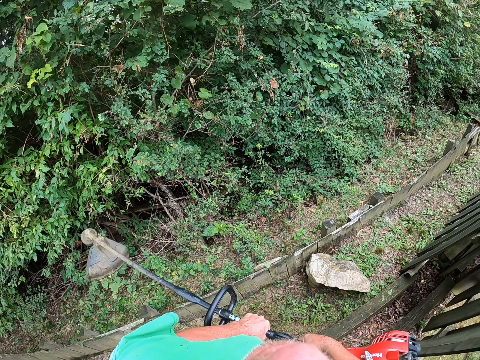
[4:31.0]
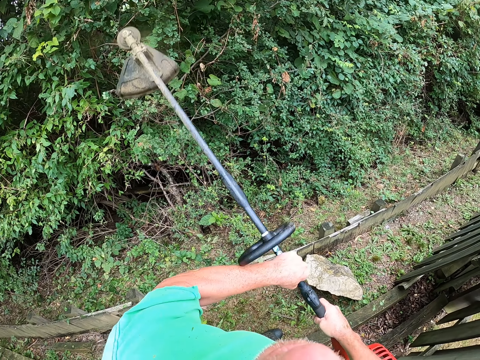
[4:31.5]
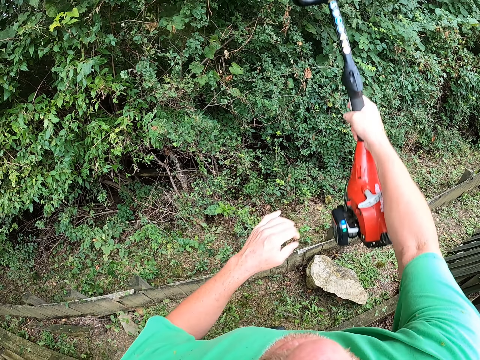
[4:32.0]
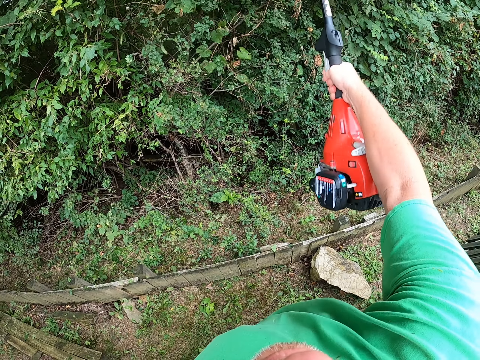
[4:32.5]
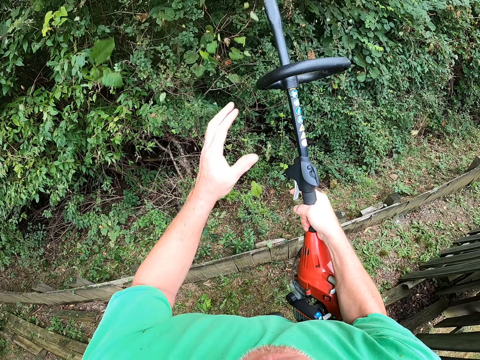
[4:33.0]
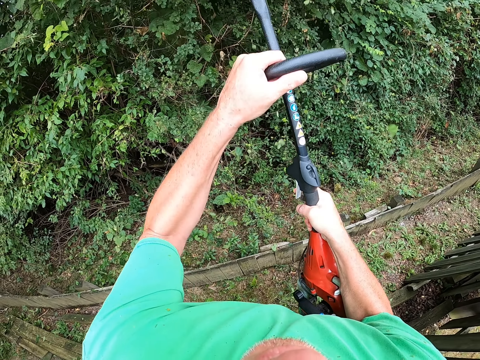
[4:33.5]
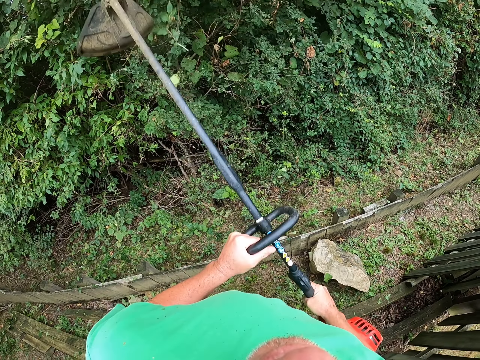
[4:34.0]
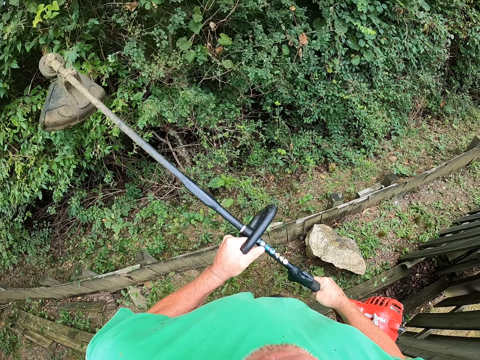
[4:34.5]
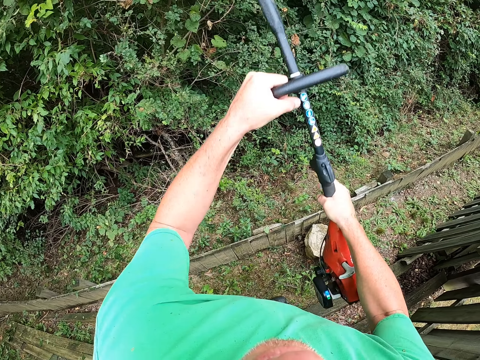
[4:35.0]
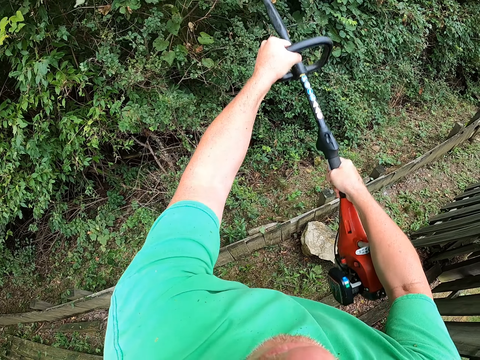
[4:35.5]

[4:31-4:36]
The camera wearer holds the grass trimmer with both hands. They cut the shrubs with the grass trimmer.

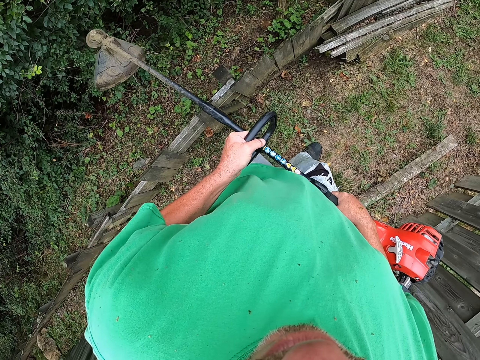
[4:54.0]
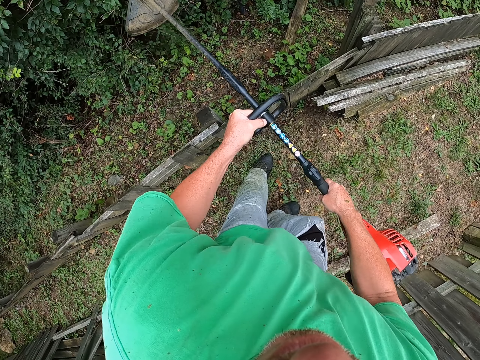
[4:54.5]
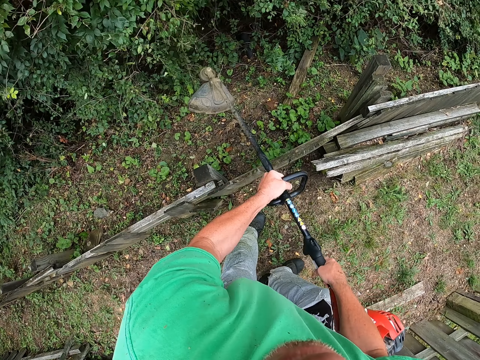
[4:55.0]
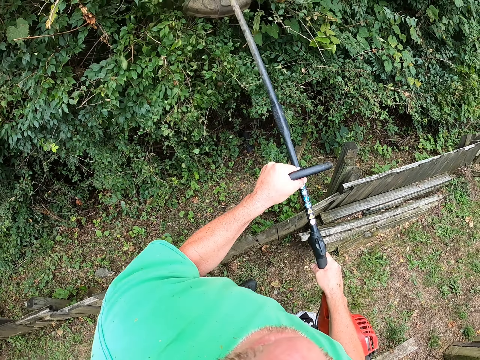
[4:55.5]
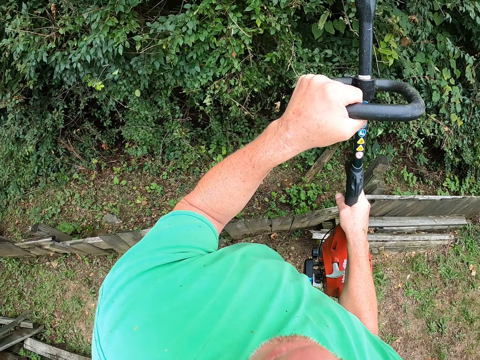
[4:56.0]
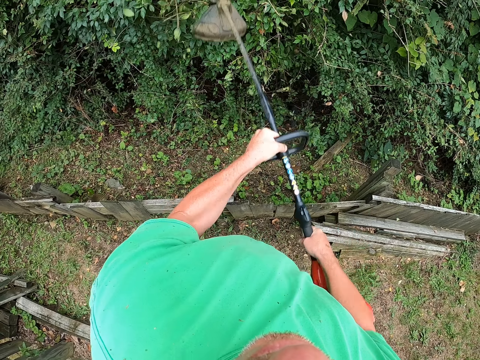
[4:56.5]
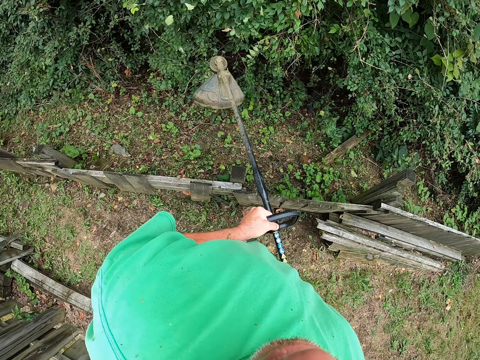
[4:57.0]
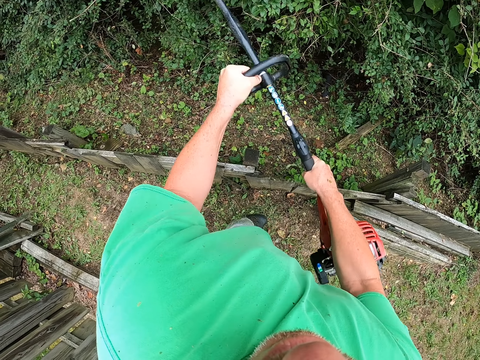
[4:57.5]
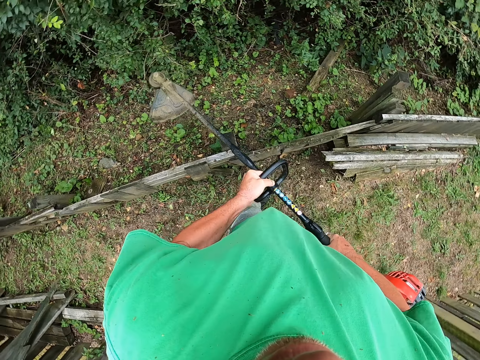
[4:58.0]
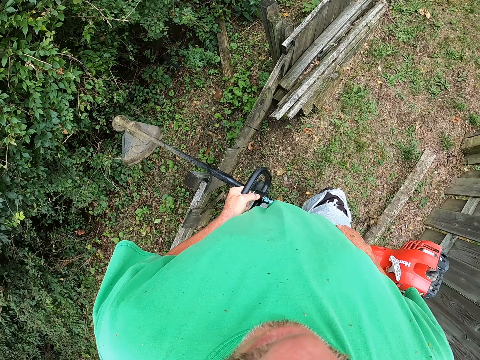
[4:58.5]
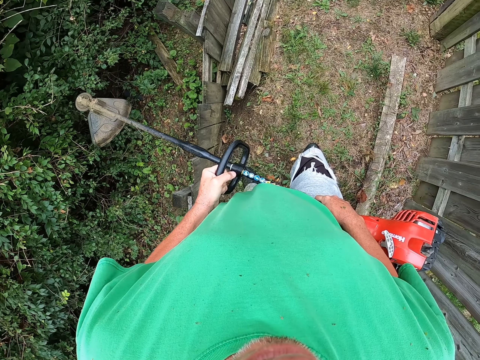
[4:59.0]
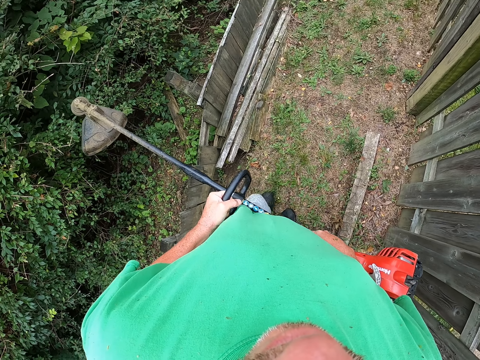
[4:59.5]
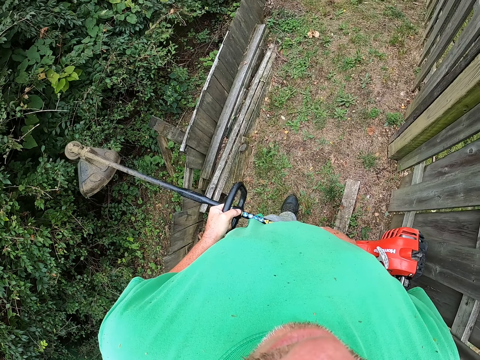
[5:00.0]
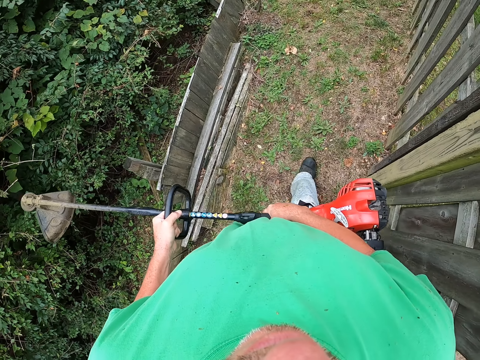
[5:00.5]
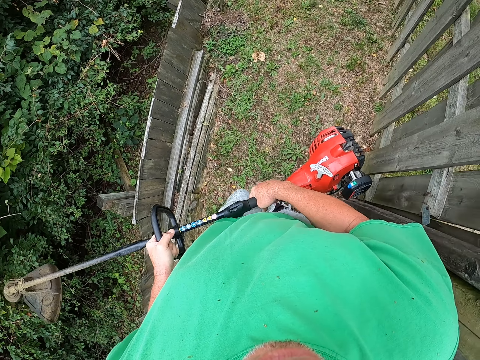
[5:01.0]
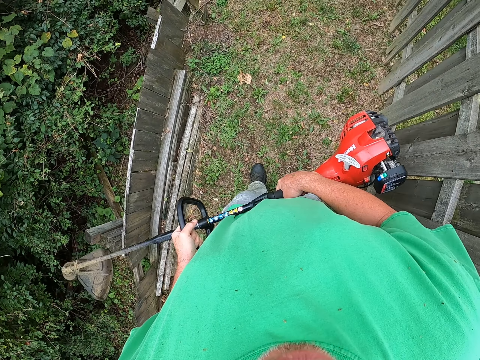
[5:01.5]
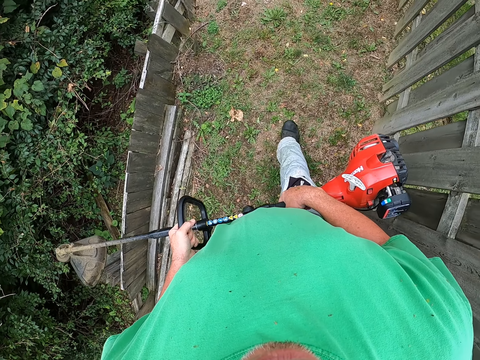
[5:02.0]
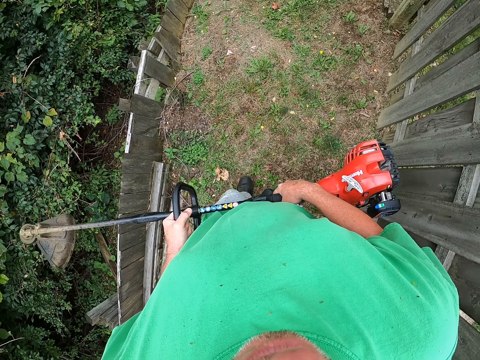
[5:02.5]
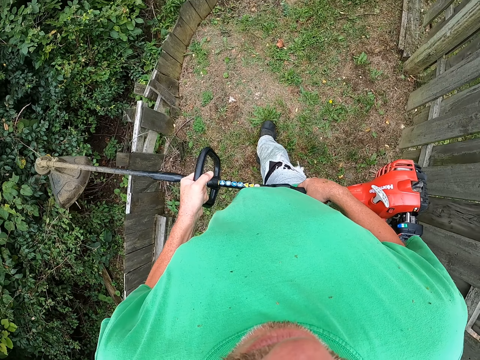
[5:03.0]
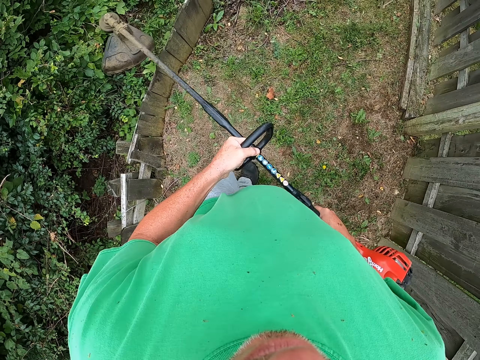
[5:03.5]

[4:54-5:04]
The camera wearer cuts the plant with a brush cutter on the fence. They pull the brush cutter off the plant. They cut the plant with the brush cutter. They walk around the field.

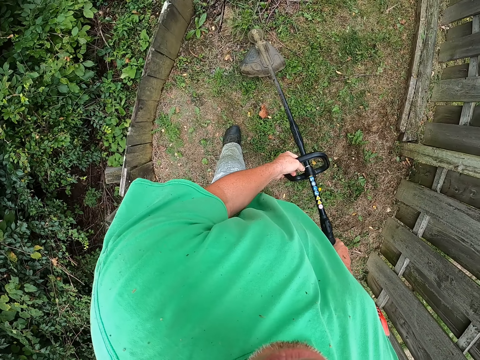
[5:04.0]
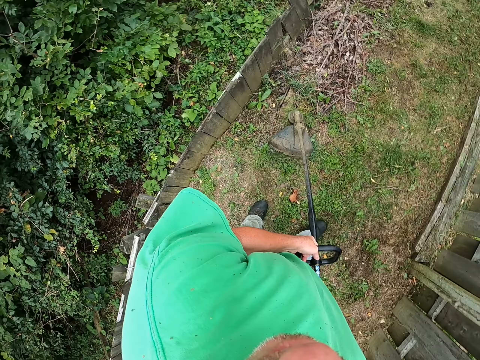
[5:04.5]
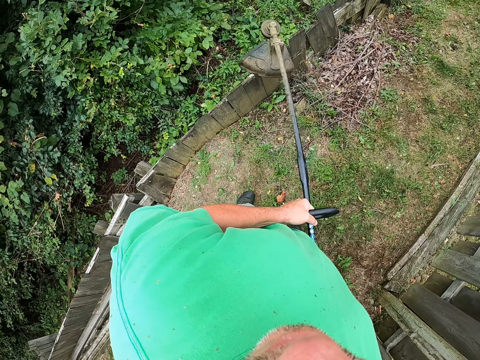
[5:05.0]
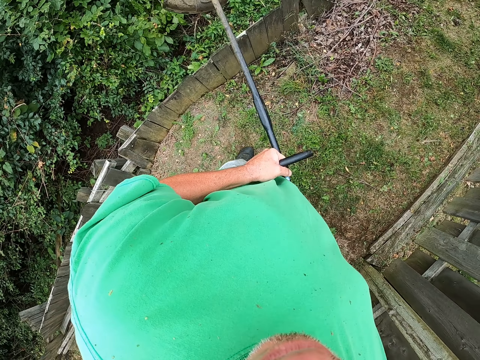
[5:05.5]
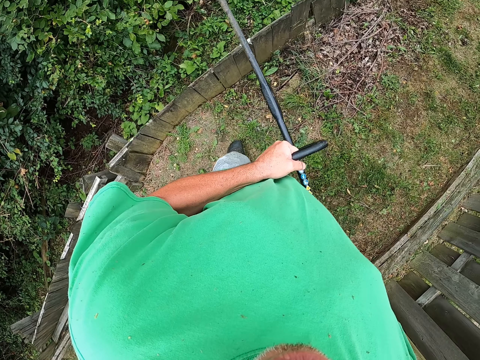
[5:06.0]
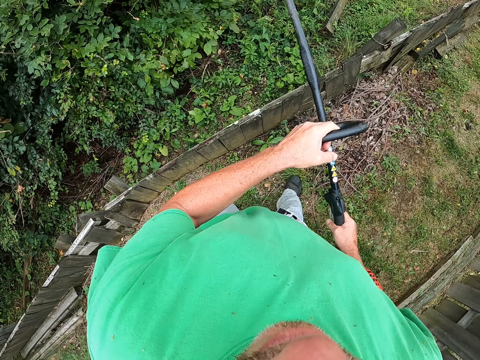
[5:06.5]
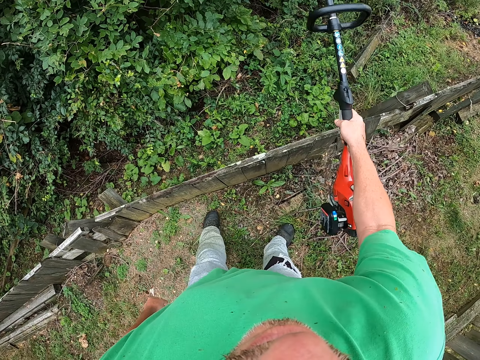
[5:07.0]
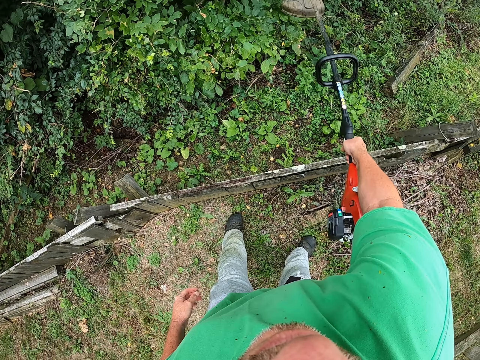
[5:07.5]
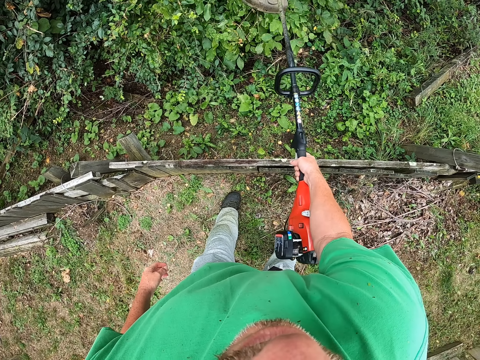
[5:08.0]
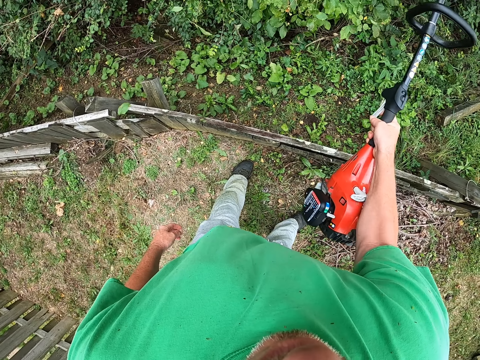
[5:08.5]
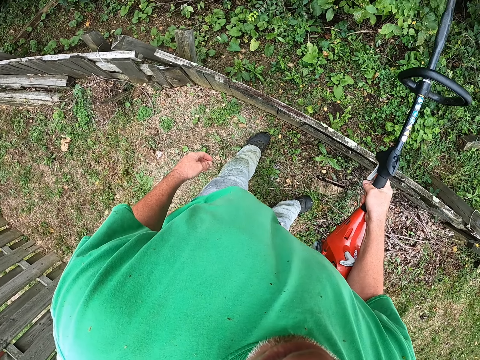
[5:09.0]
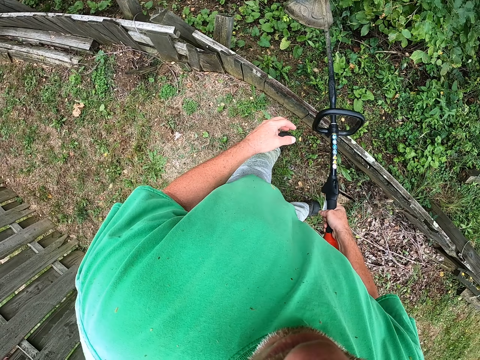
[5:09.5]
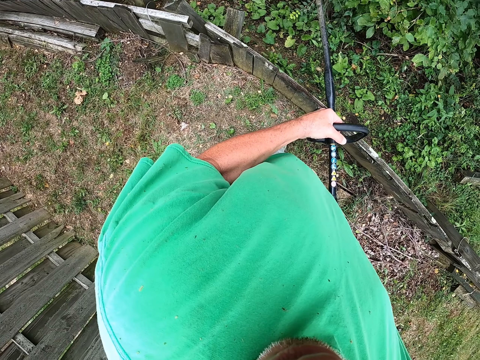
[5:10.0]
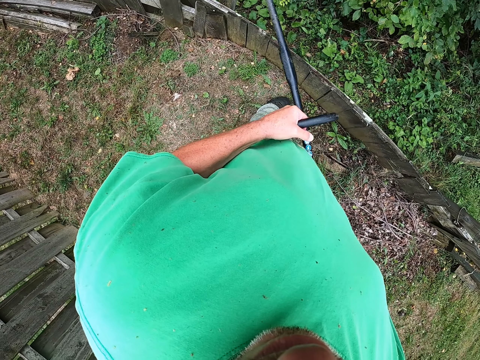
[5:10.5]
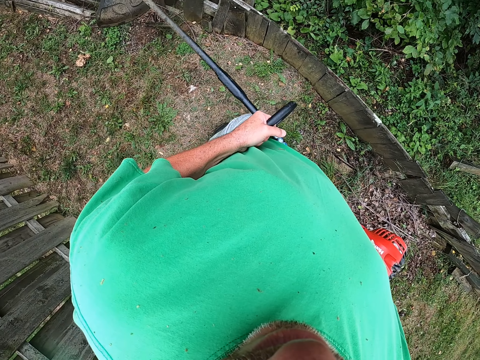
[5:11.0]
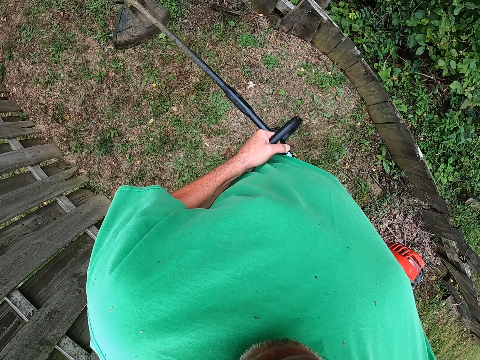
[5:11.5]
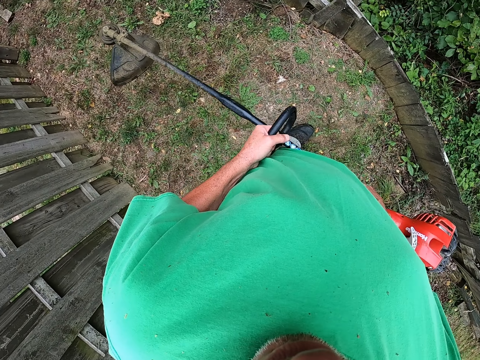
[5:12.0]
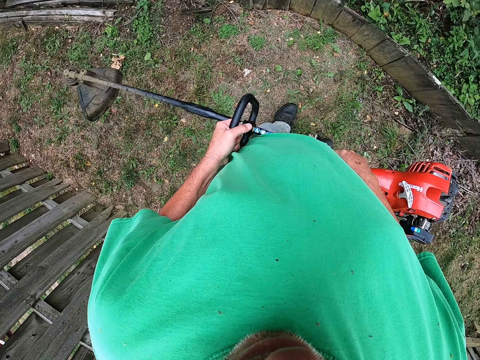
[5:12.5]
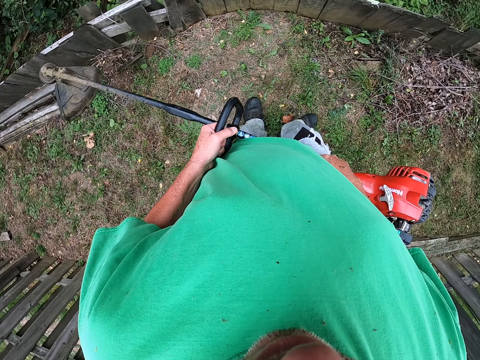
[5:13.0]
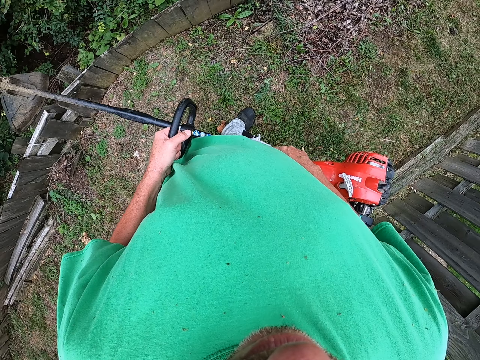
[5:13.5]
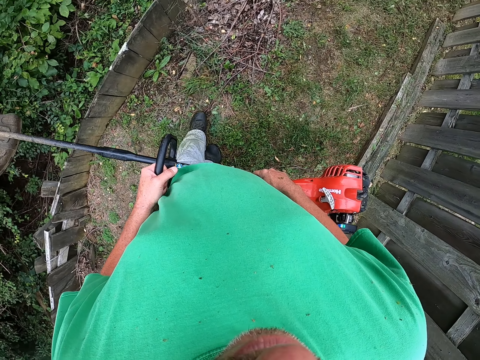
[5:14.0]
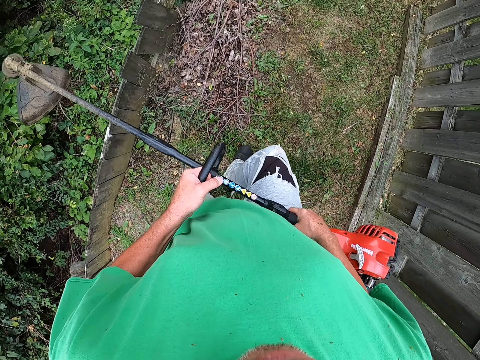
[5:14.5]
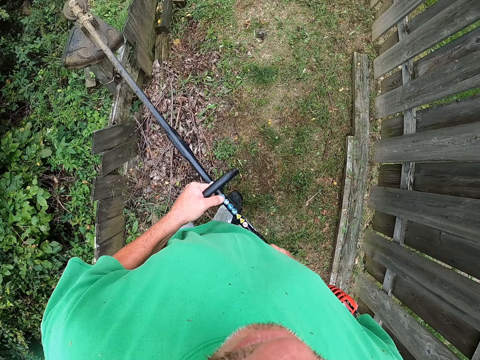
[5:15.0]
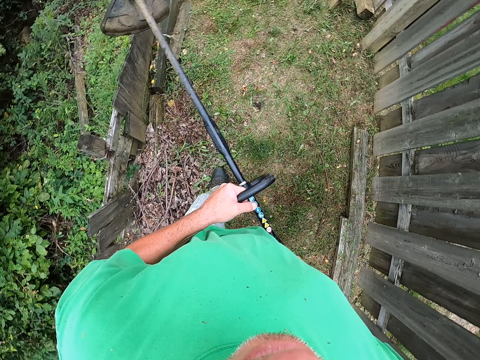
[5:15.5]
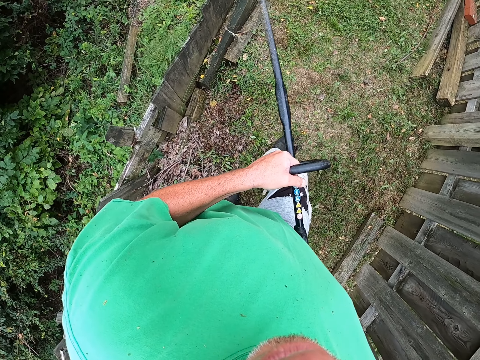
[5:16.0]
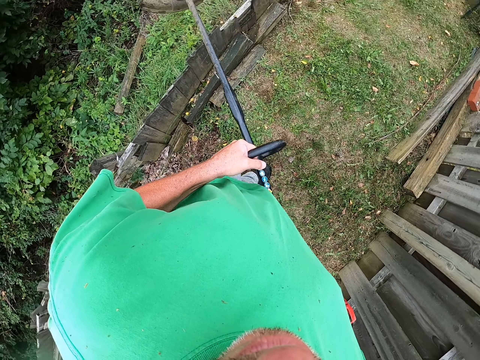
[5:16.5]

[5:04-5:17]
The camera wearer puts the brush cutter on the grass. He lifts the brush cutter off the grass. He walks around the field. He pulls his hand off the brush cutter. He cuts the plant with the brush cutter on the fence. He holds the brush cutter with both hands. He pulls his hand off the brush cutter. He walks around the field.
